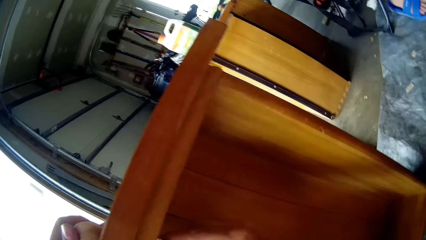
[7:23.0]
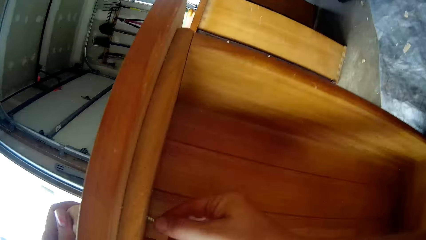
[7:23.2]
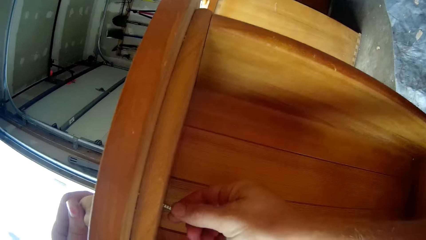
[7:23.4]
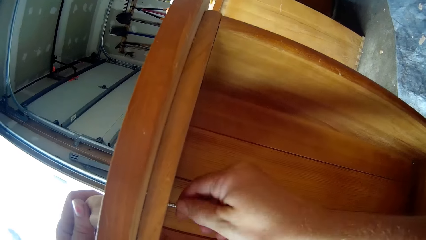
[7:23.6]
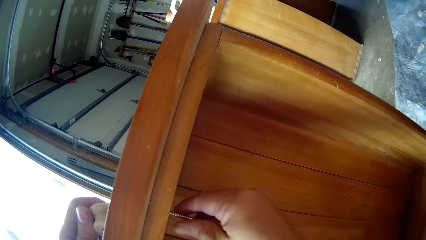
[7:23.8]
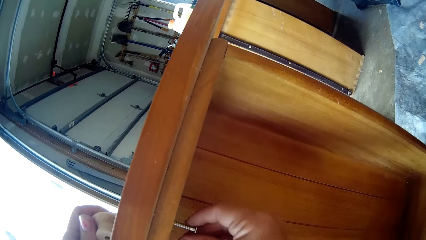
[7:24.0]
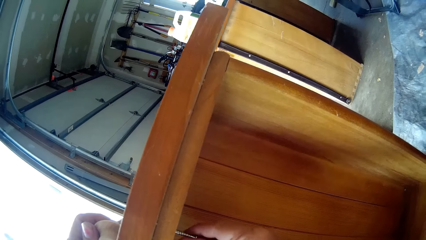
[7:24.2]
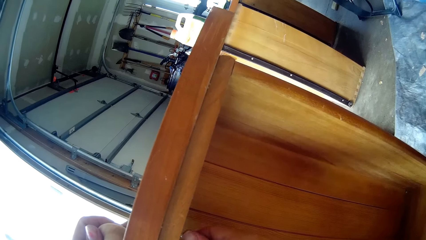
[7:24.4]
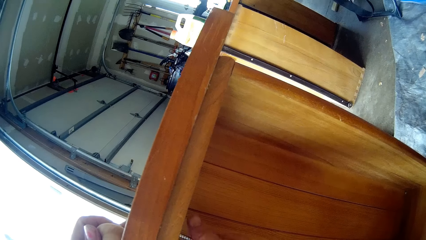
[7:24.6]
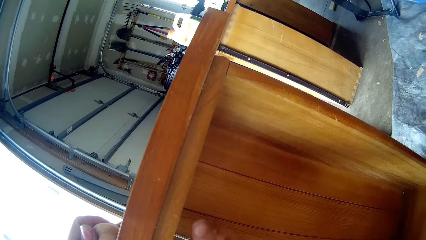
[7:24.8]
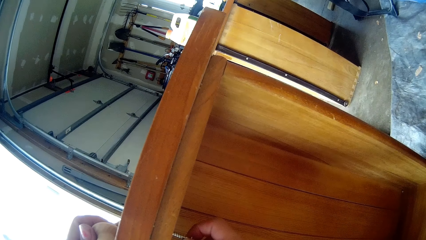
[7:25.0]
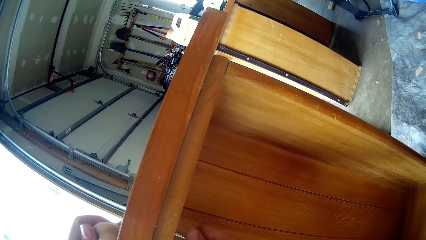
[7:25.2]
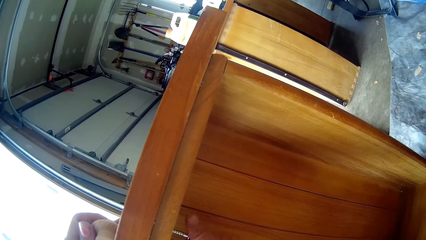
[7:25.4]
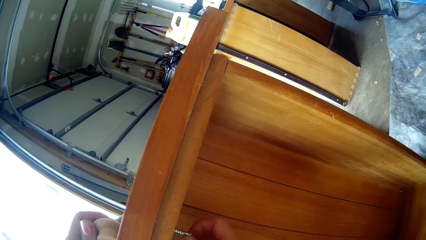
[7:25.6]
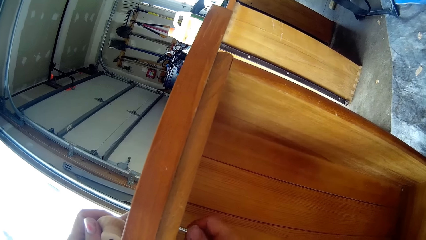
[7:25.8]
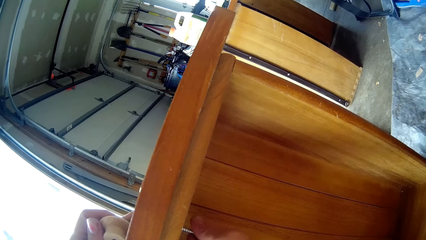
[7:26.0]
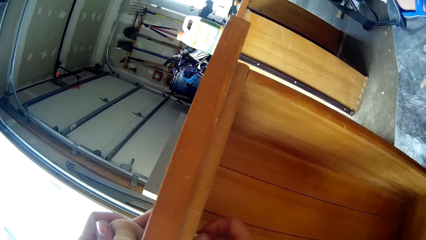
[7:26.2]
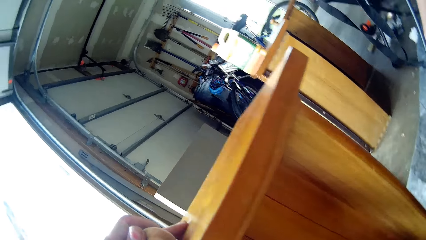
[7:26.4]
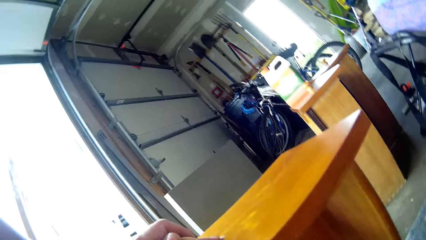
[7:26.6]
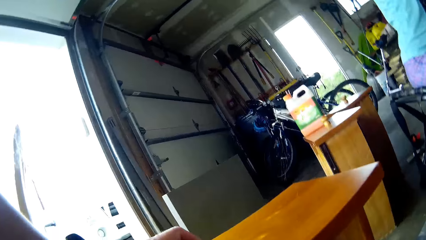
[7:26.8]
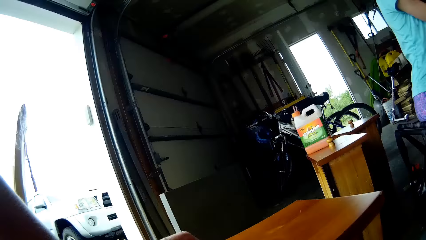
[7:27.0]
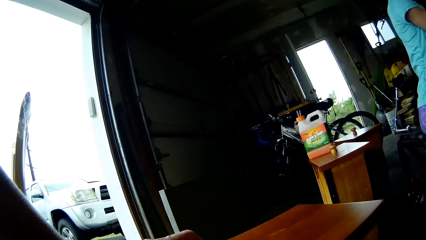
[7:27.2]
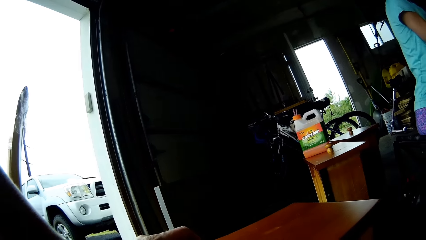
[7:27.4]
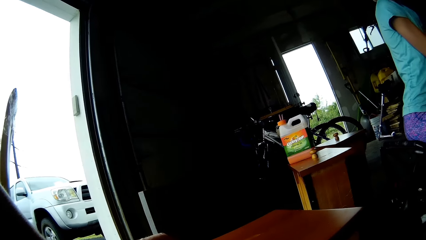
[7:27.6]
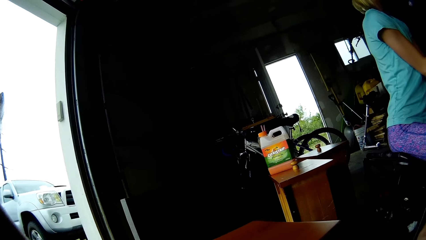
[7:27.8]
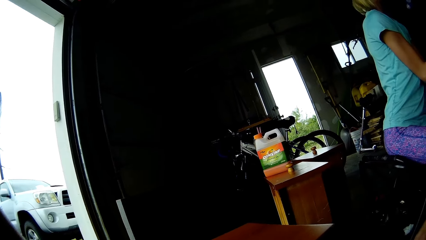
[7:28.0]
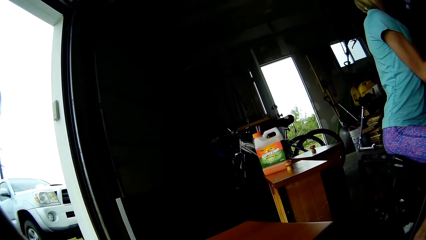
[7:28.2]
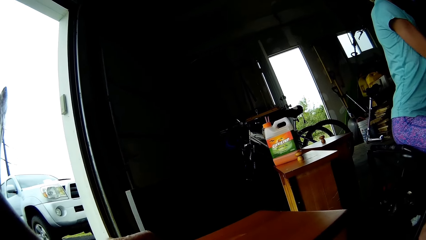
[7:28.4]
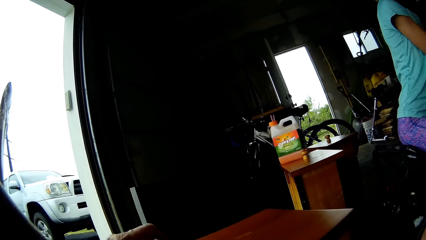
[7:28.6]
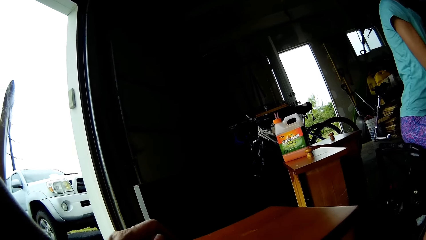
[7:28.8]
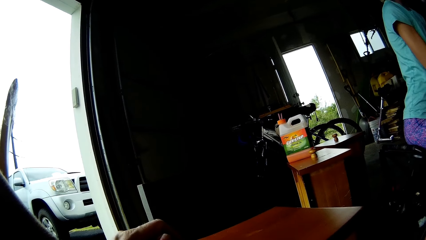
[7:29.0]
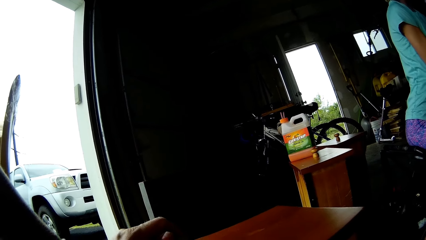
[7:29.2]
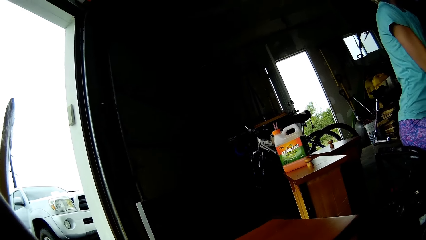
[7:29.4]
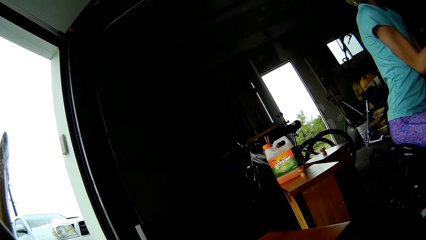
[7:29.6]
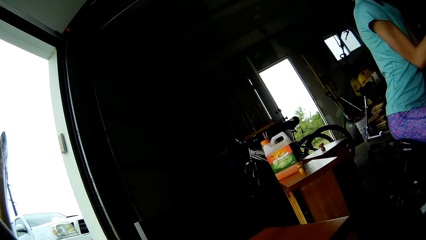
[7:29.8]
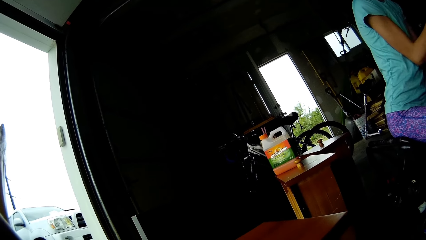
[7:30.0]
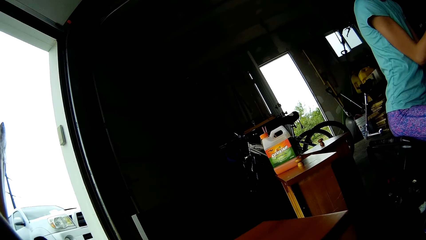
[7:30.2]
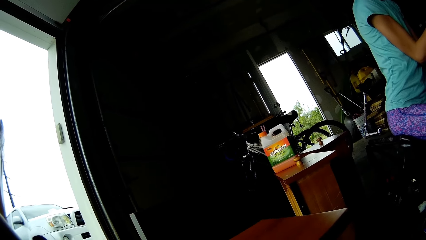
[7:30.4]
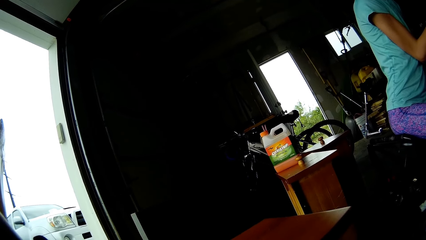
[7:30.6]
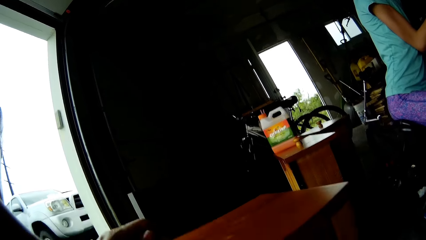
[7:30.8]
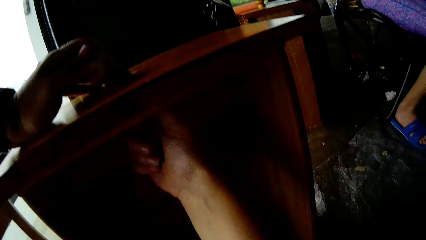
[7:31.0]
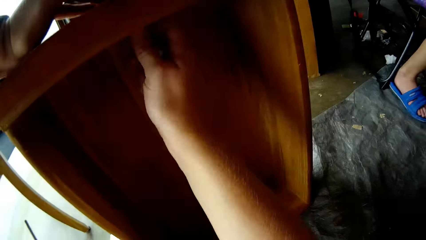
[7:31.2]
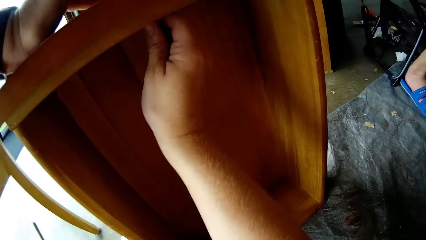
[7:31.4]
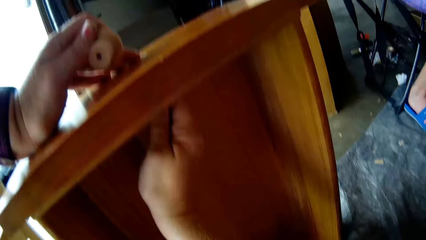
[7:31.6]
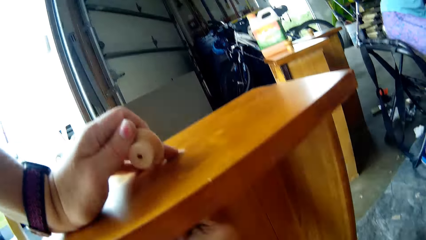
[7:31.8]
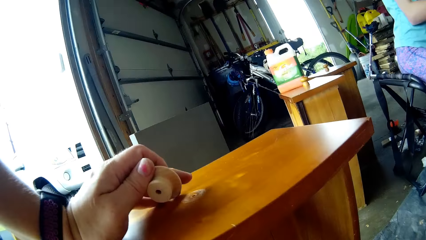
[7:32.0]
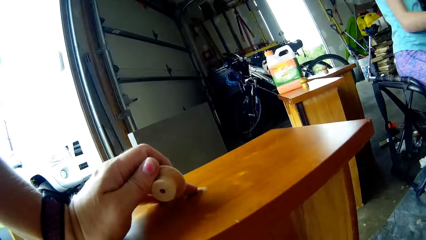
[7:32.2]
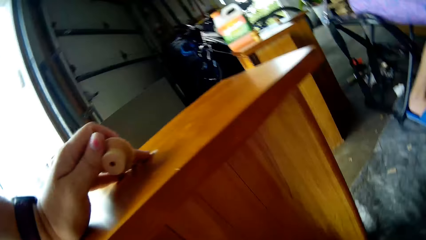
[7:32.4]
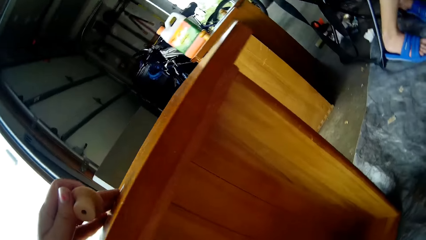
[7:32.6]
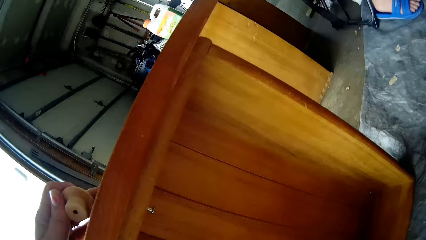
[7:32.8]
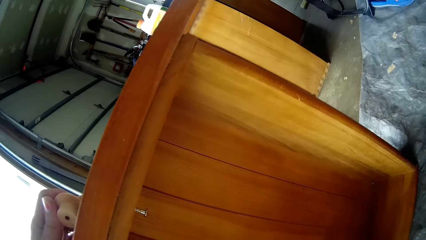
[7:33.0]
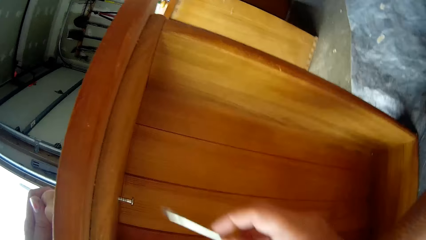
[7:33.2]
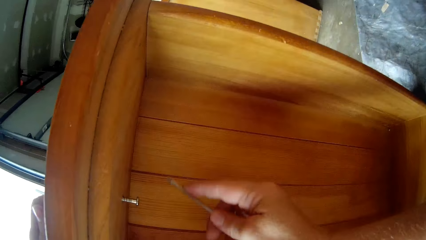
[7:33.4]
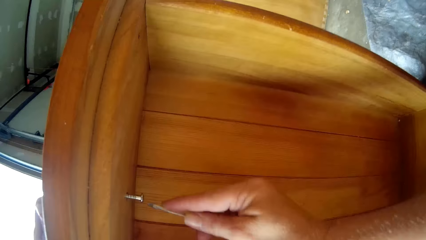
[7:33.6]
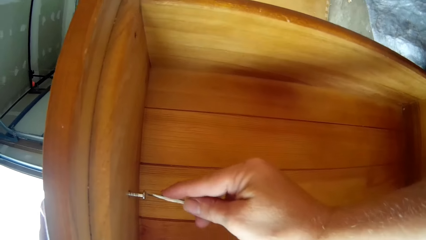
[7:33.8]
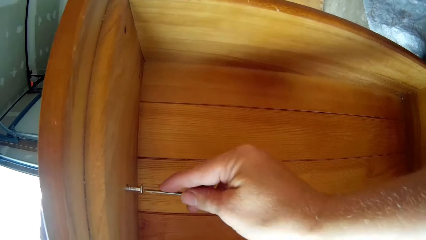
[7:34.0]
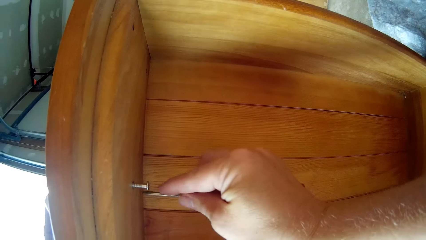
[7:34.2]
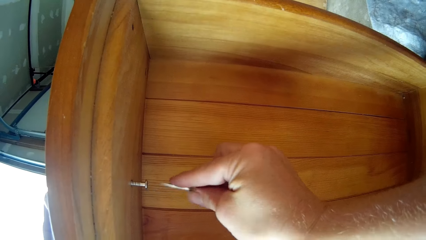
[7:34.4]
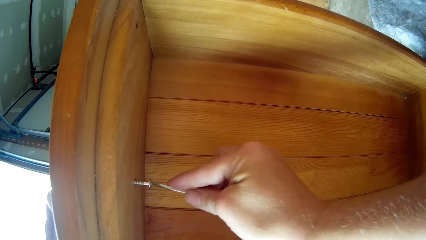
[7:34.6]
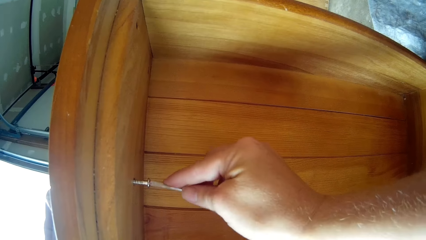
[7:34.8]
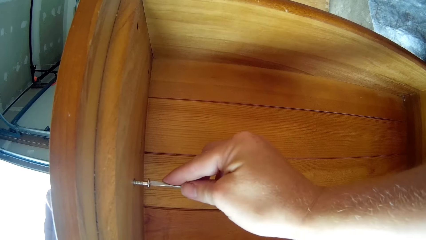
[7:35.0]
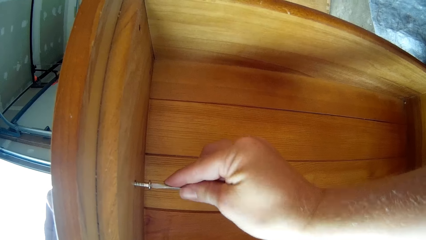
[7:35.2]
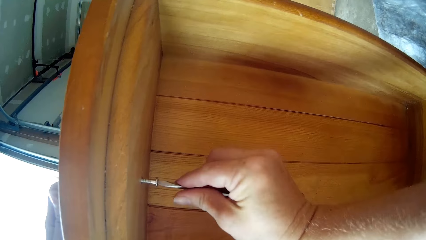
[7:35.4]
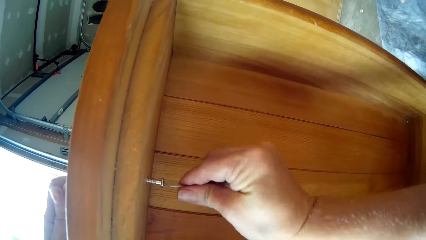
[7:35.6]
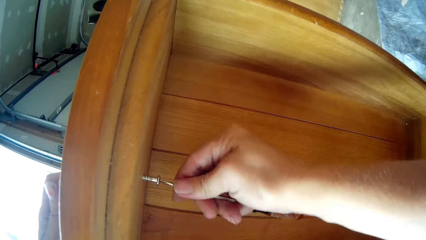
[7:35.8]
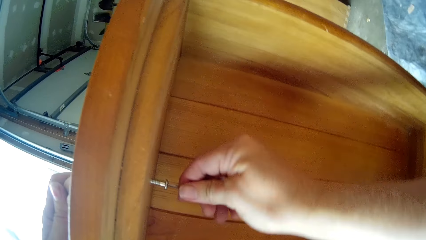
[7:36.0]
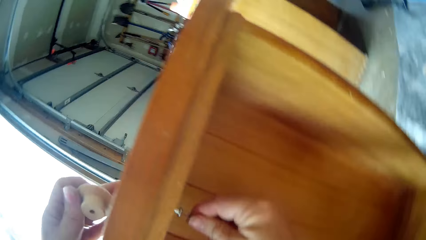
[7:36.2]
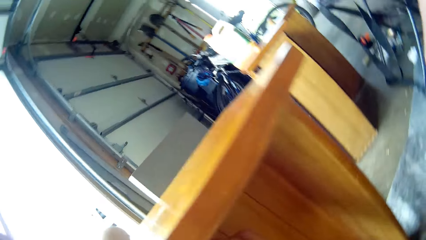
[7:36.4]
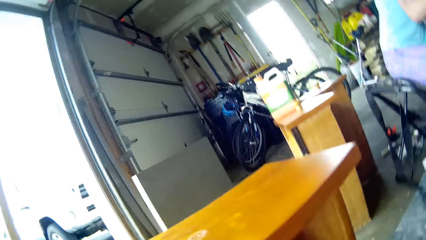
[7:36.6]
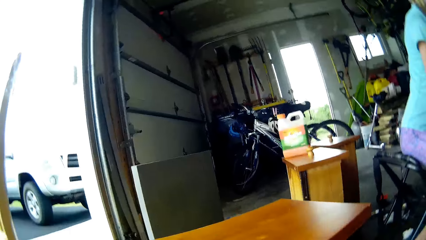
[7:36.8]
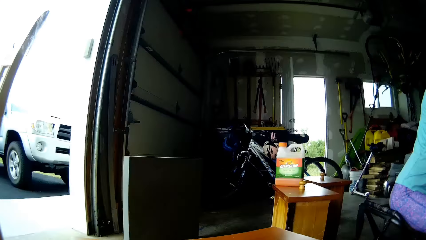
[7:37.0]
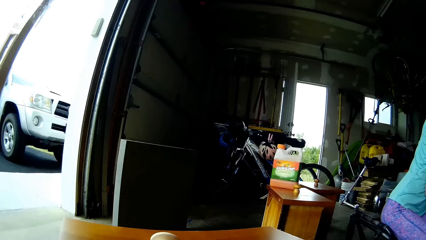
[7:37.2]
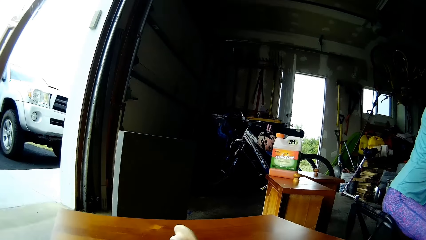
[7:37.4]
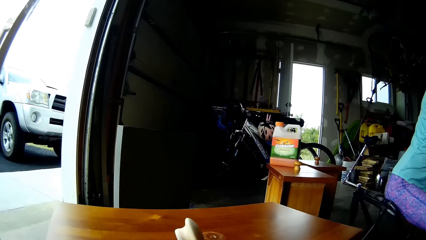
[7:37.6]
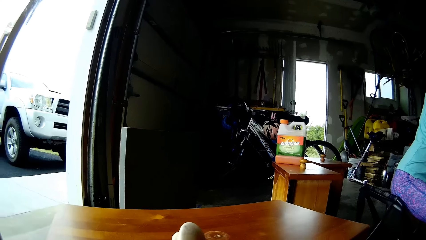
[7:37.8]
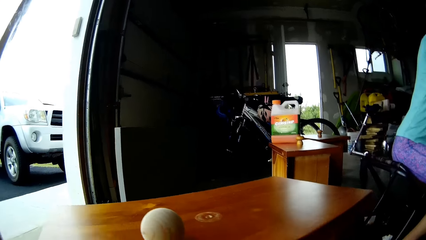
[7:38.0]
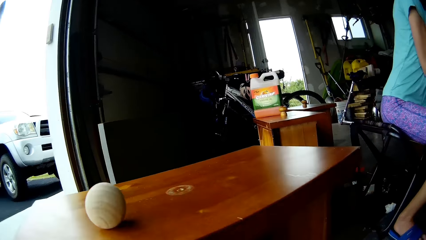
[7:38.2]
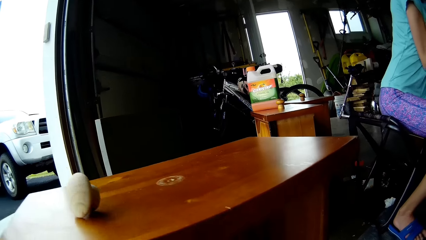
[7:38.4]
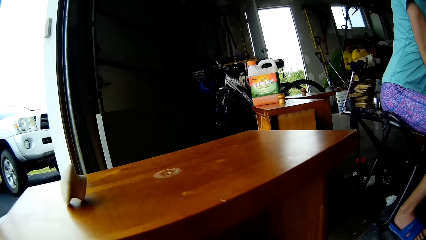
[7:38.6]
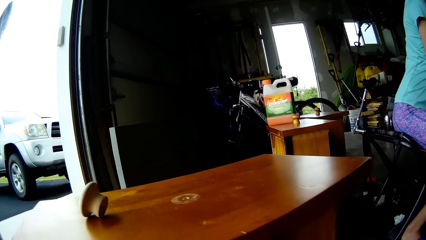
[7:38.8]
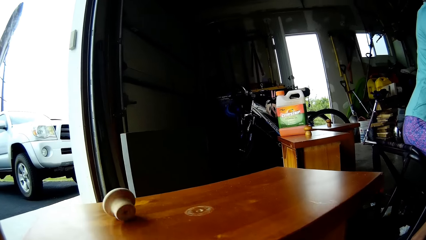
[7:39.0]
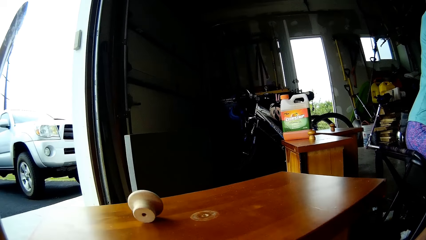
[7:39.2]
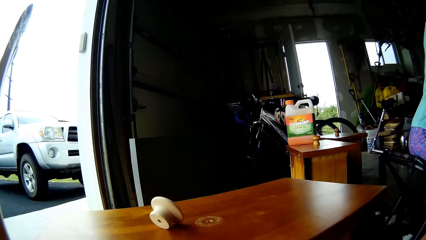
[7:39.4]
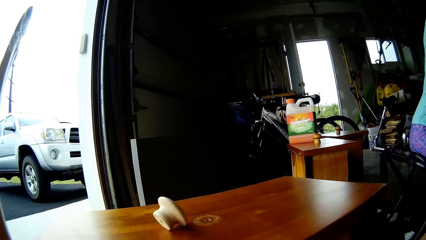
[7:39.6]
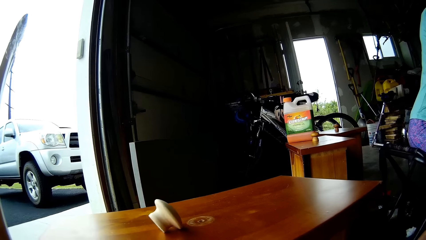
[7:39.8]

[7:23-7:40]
The camera wearer looks at the table. They put the screw on the table. They fasten the screw. They look around. A lady removes paint from the table with the scraper. The camera wearer touches the screw. They fasten the knob screws in the drawer. They pick up the screwdriver. They tighten the screw with the screwdriver. They look around. They put the knob on the drawer.
